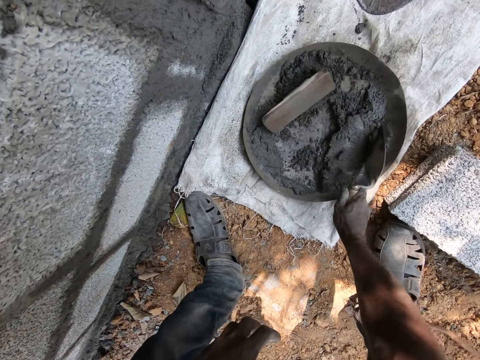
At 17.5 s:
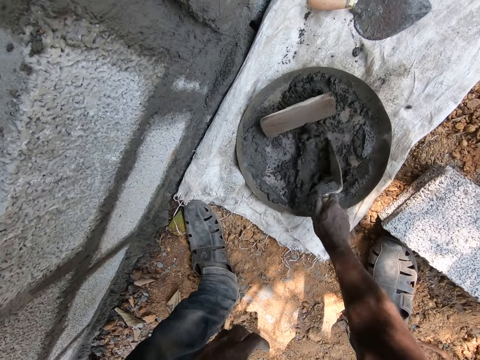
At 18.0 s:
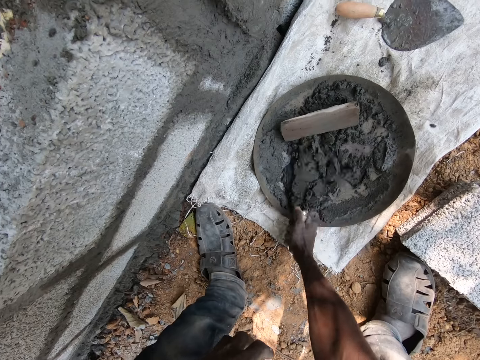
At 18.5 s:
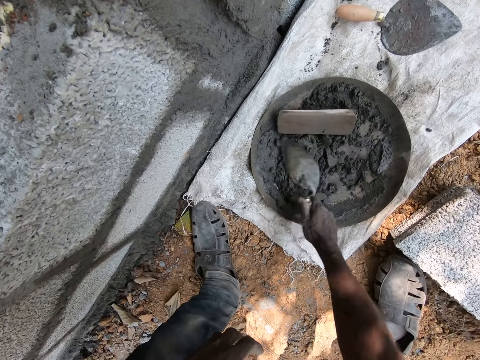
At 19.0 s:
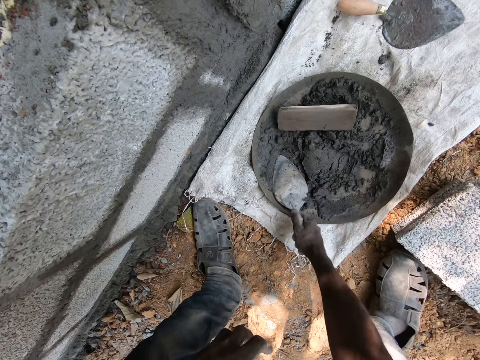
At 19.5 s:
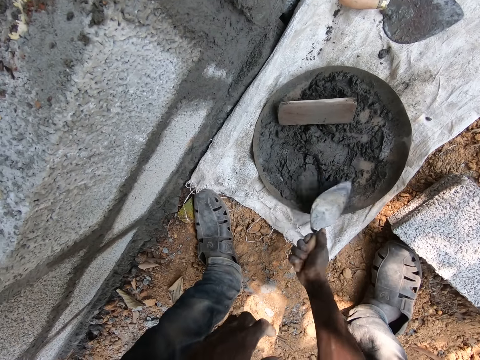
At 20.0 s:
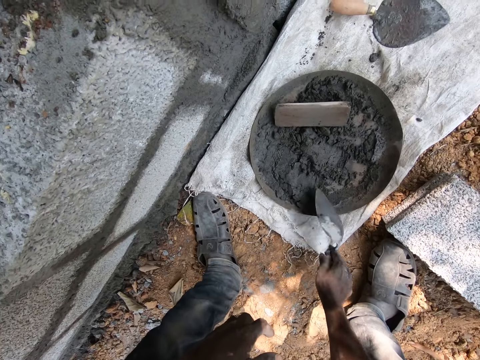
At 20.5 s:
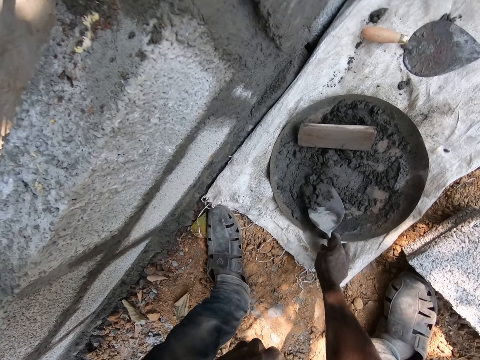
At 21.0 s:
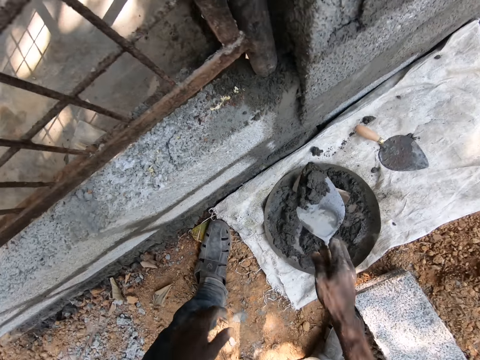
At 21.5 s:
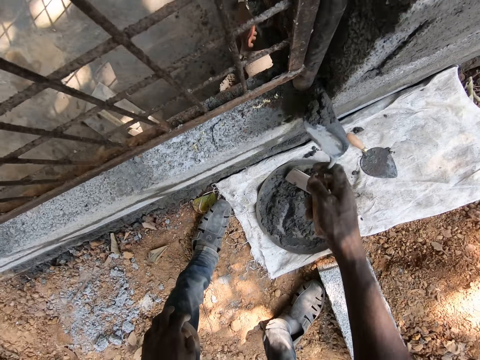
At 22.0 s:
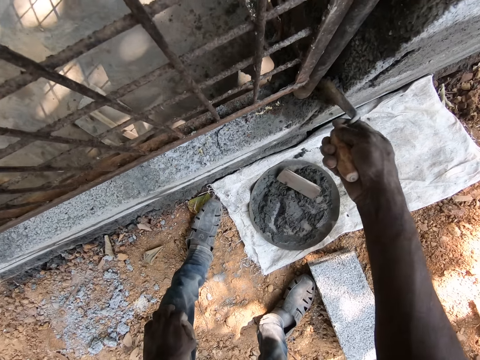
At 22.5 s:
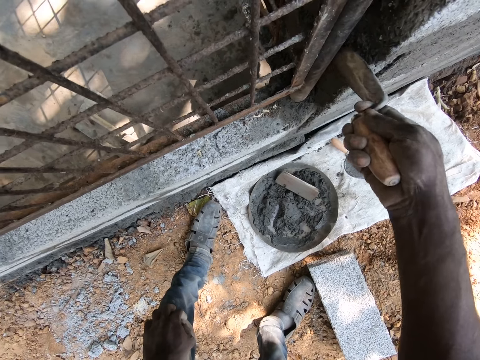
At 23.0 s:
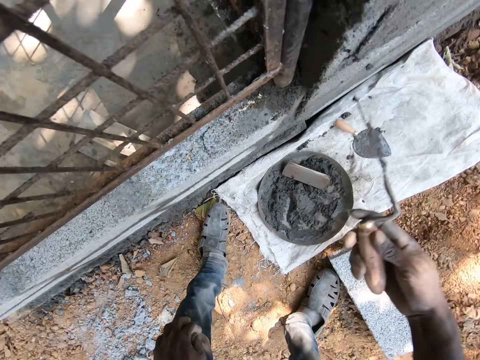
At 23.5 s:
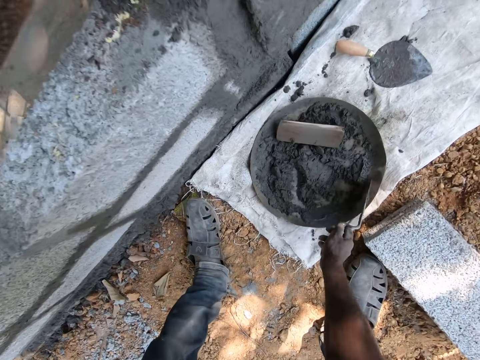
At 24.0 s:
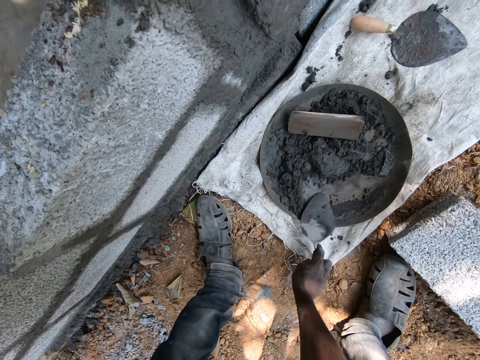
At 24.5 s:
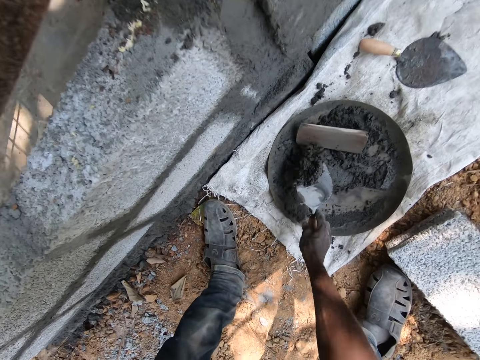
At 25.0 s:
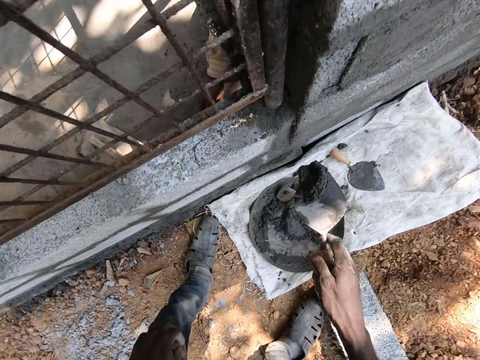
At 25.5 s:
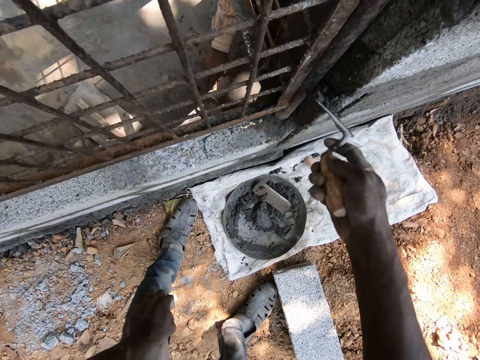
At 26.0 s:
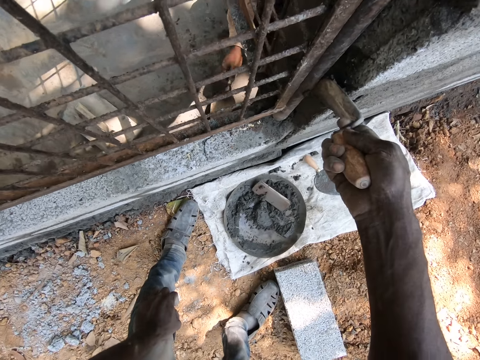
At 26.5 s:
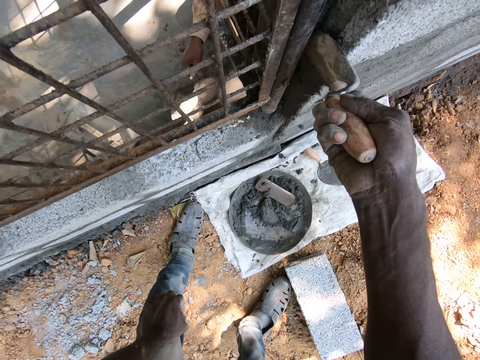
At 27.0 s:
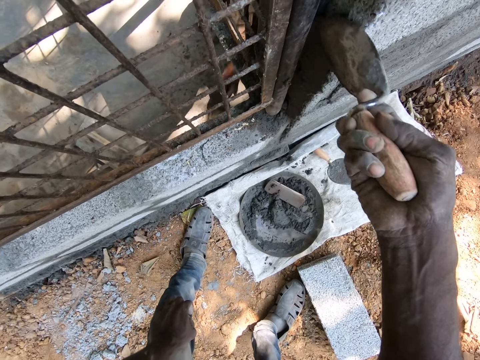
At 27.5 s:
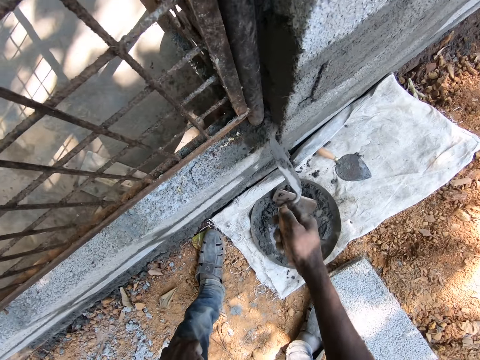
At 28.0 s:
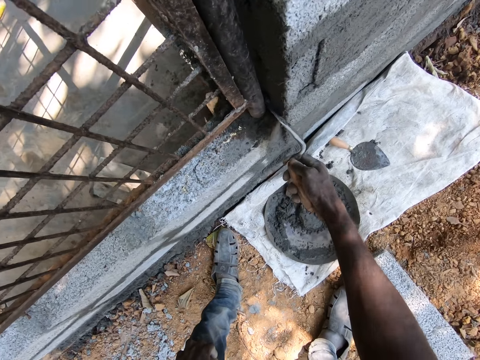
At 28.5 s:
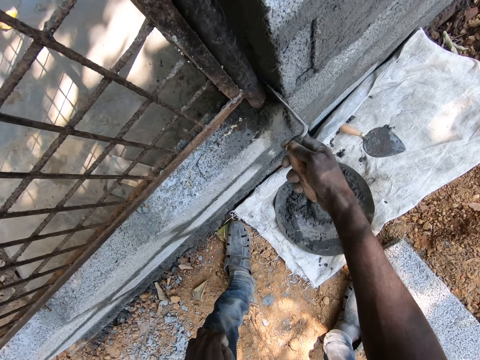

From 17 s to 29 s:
The camera wearer mixes some cement mortar in the headpan on the sack on the ground with the trowel in his right hand. He takes some cement mortar from the headpan with the trowel in his right hand. He spreads the cement mortar on the wall with the trowel in his right hand. He takes some cement mortar from the headpan with the trowel in his right hand. The man scrapes some mortar from the ground with a trowel in his right hand. The camera wearer spreads the cement mortar on the wall with the trowel in his right hand.

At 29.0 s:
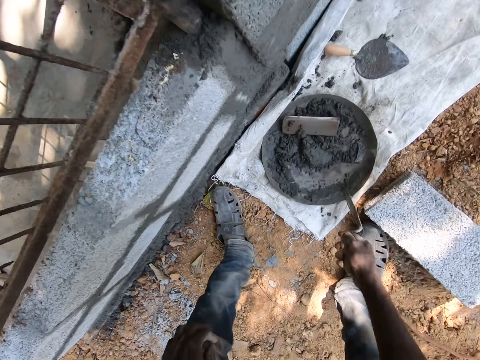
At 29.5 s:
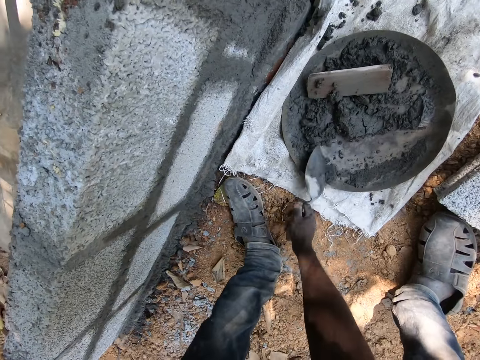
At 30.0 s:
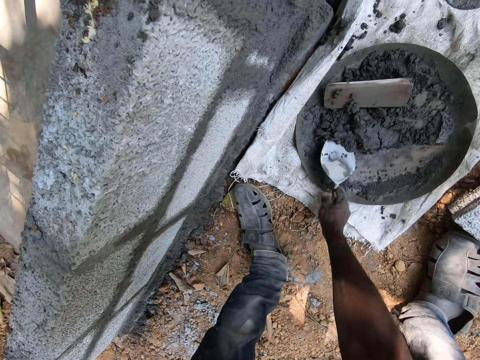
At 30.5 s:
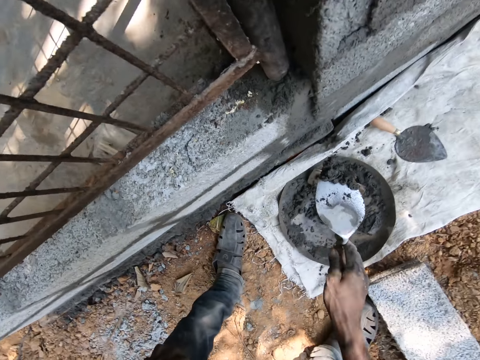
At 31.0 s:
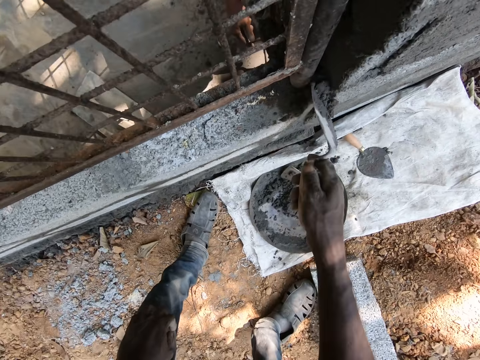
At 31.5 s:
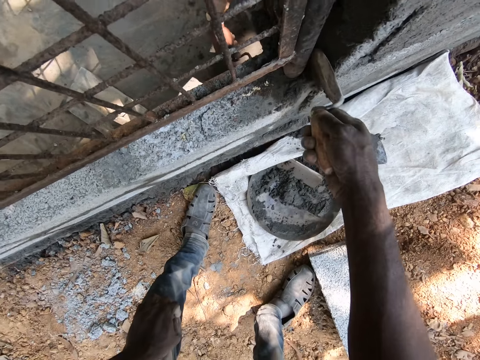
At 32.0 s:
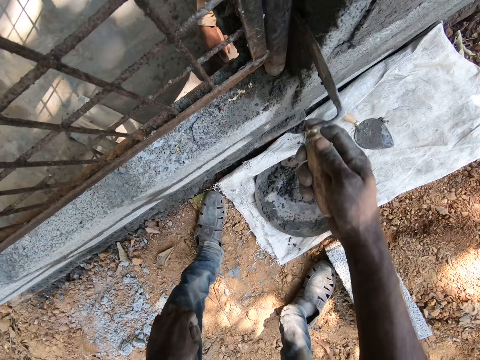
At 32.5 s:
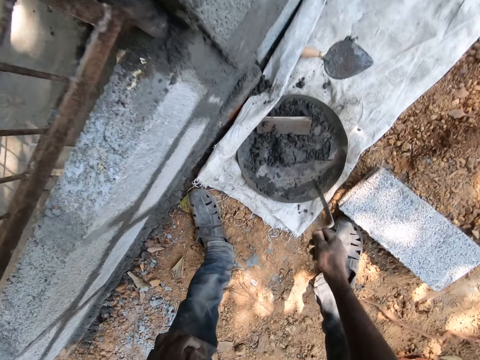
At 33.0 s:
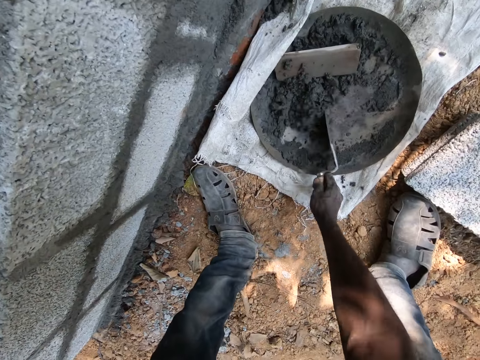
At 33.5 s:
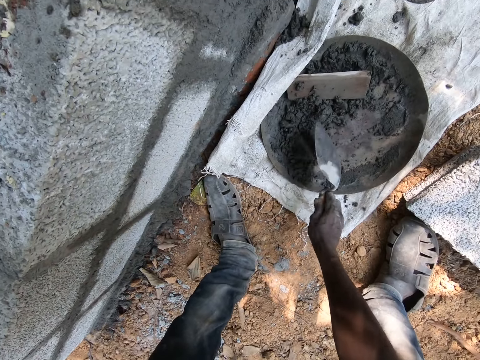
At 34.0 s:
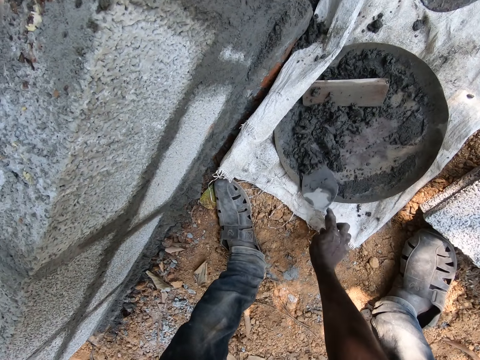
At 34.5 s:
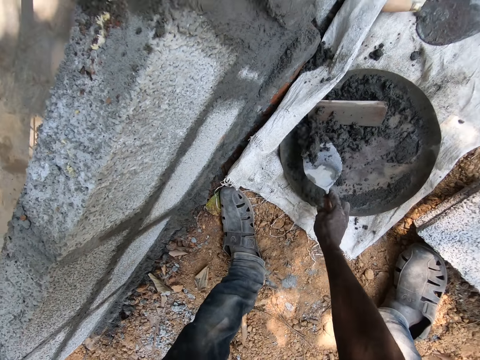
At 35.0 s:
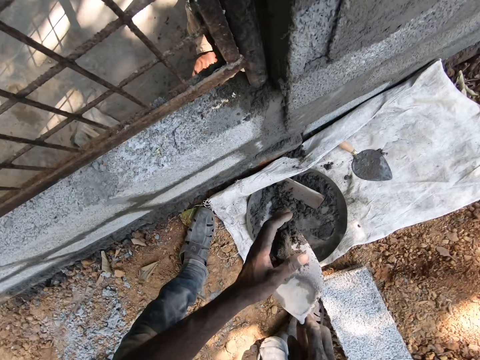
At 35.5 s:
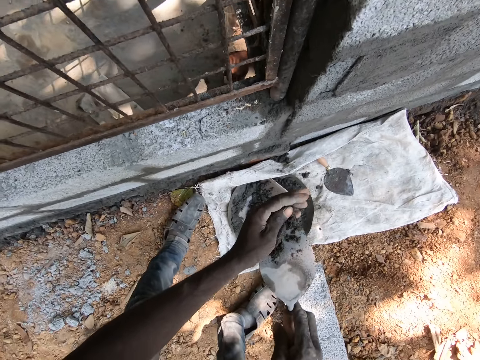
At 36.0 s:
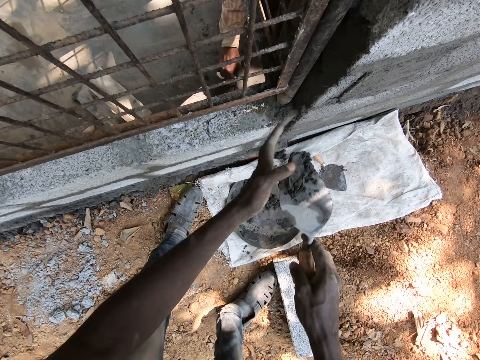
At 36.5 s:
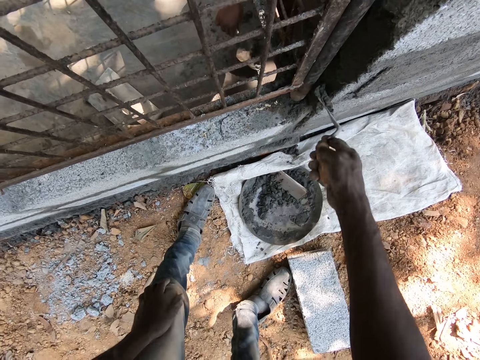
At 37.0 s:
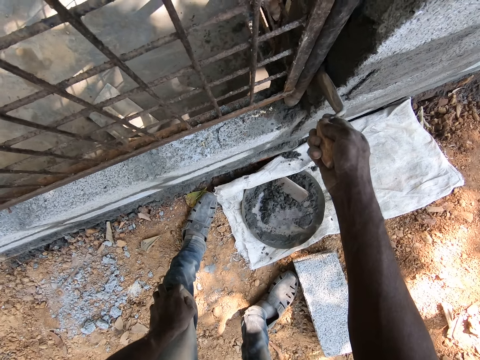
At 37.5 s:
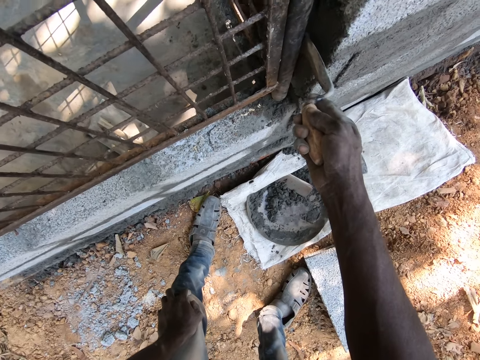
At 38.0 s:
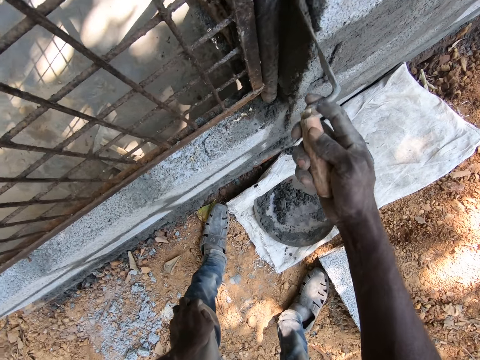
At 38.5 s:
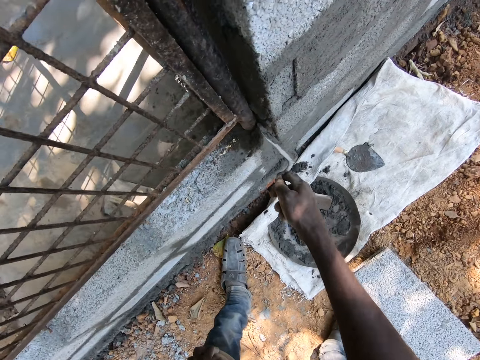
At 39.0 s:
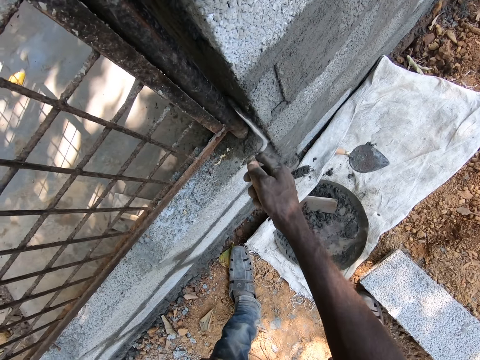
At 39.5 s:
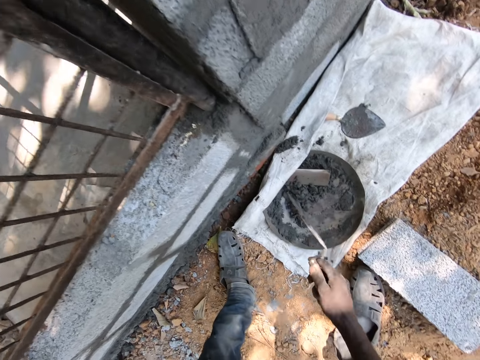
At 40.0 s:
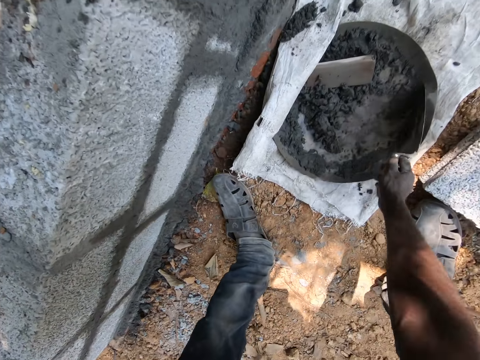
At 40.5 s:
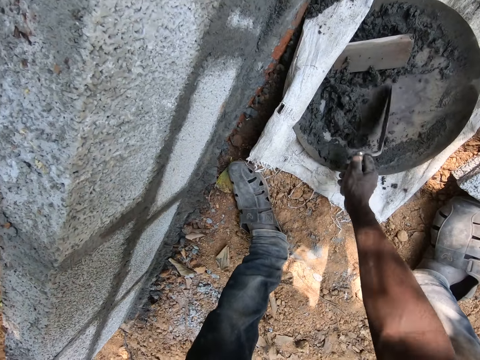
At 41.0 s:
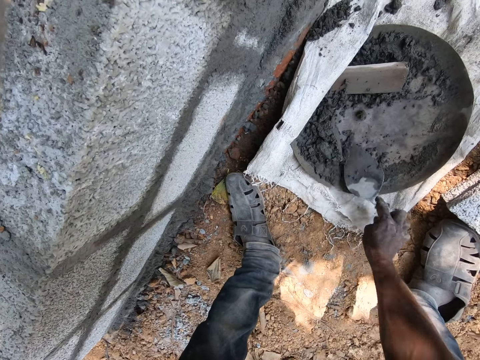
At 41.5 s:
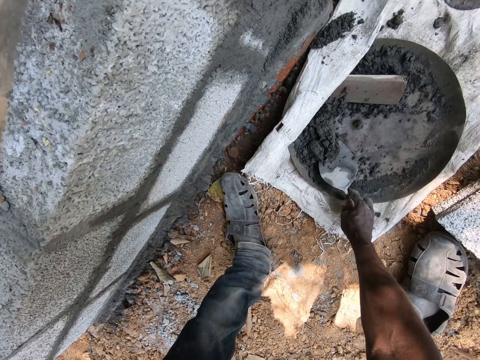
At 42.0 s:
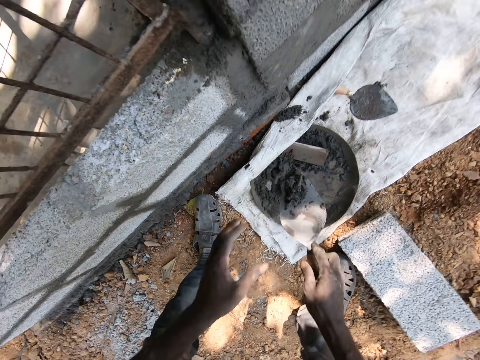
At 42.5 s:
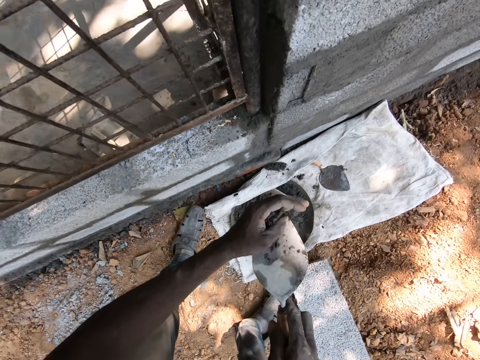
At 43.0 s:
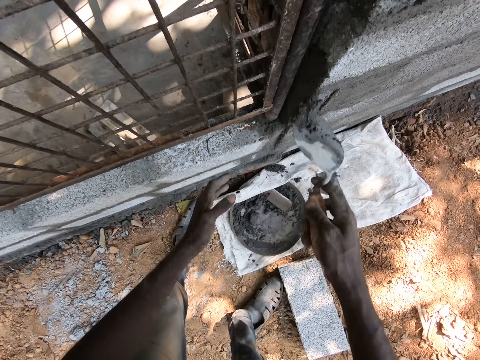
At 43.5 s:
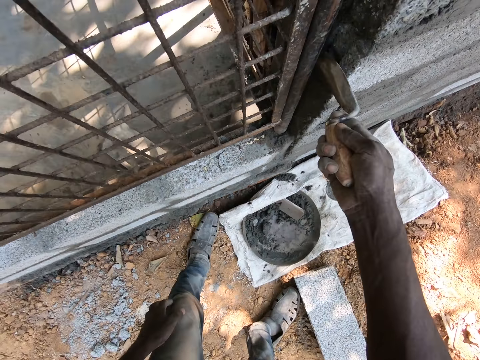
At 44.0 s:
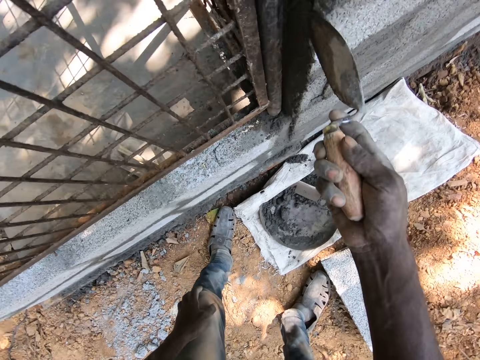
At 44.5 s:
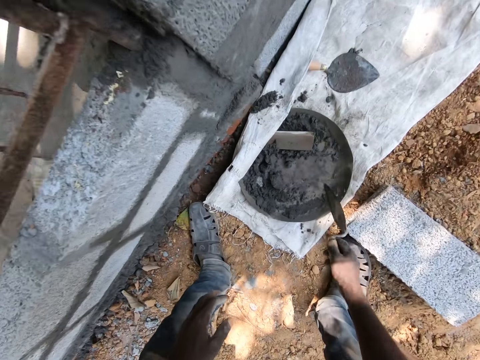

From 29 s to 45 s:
The camera wearer scrapes the headpan with the trowel in his right hand. He takes some cement mortar from the headpan on the sack on the ground with the trowel in his right hand. He spreads the cement mortar on the wall with the trowel in his right hand. He mixes some cement mortar in the headpan on the sack on the ground with the trowel in his right hand. He takes the cement mortar from the headpan on the sack on the ground with the trowel in his right hand. He holds the cement mortar on the trowel in his right hand with his left hand. He spreads the cement mortar on the wall with the trowel in his right hand. He takes the cement mortar from the headpan on the sack on the ground with the trowel in his right hand. He holds the cement mortar on the trowel in his right hand with his left hand. He spreads the cement mortar on the wall with the trowel in his right hand.
